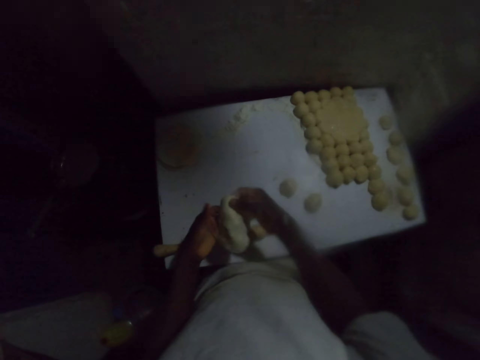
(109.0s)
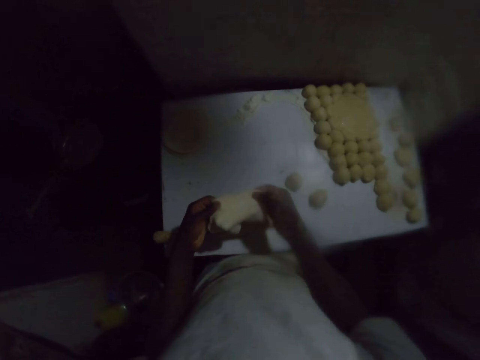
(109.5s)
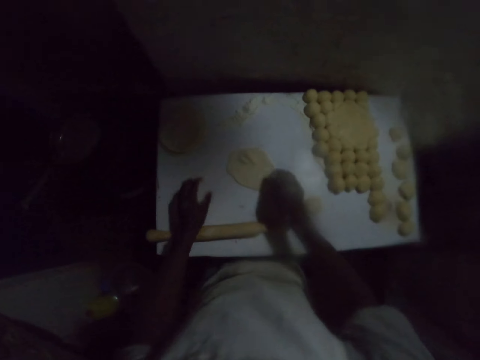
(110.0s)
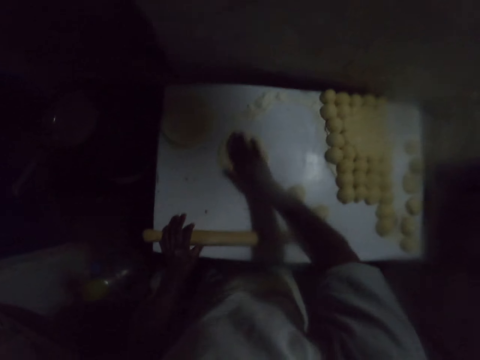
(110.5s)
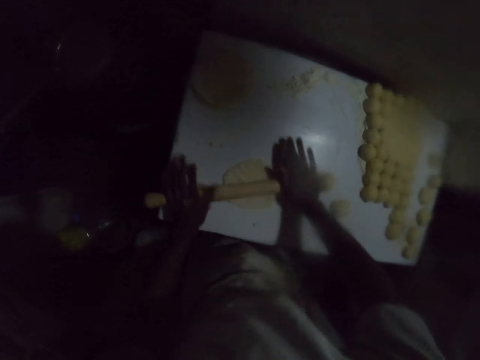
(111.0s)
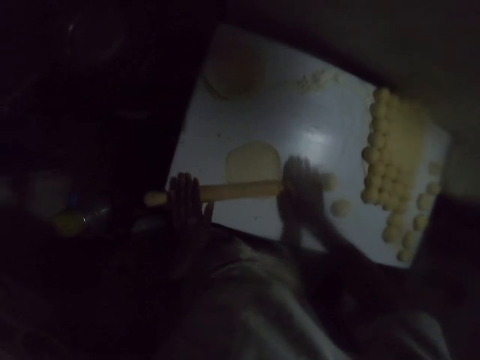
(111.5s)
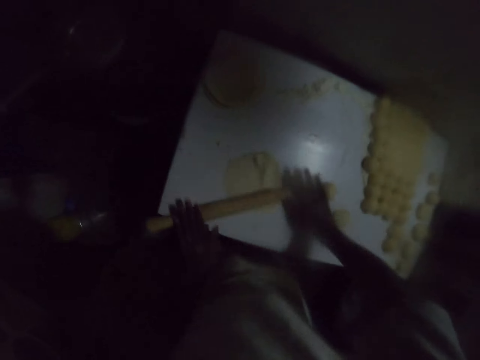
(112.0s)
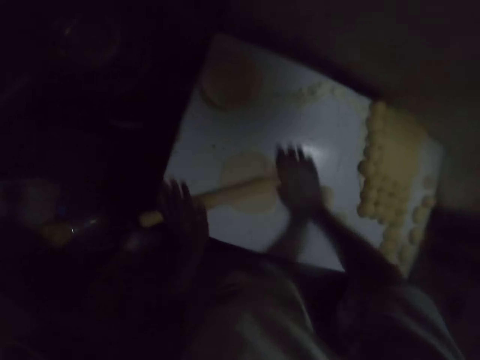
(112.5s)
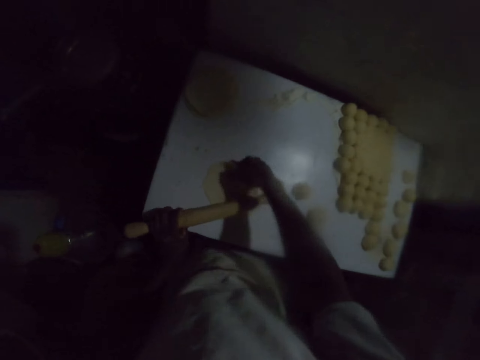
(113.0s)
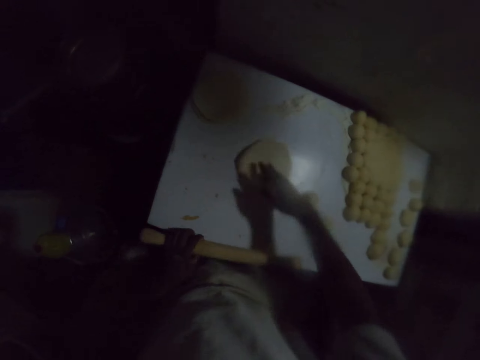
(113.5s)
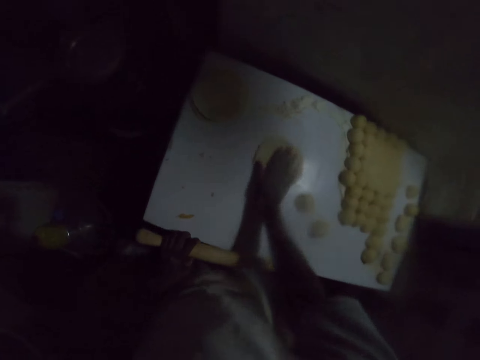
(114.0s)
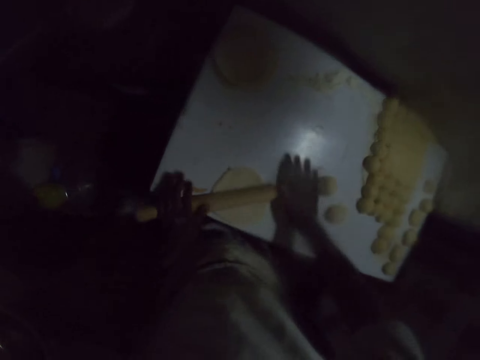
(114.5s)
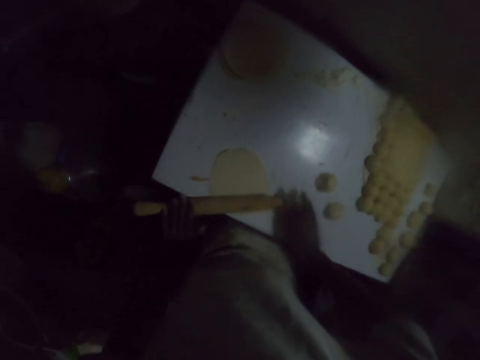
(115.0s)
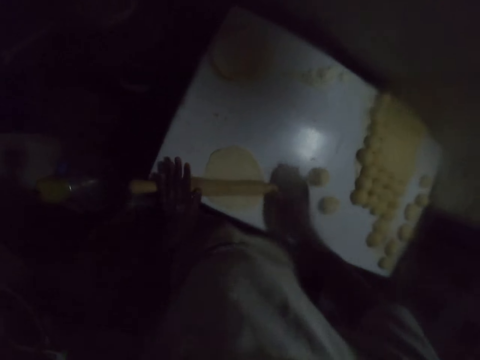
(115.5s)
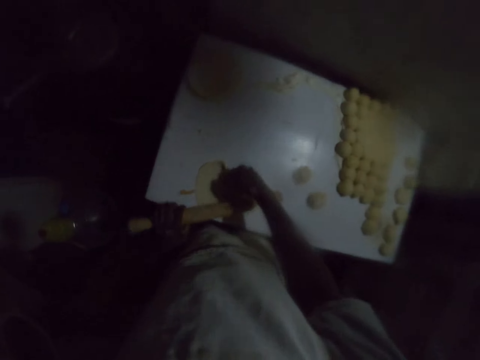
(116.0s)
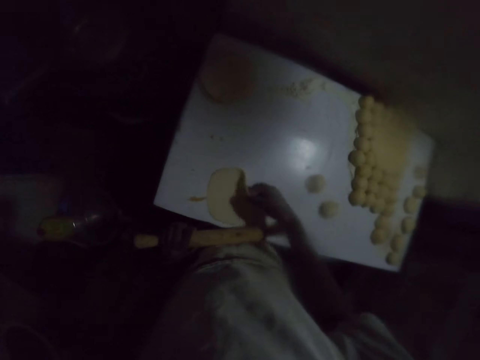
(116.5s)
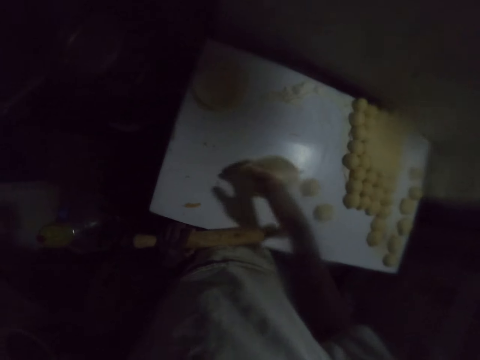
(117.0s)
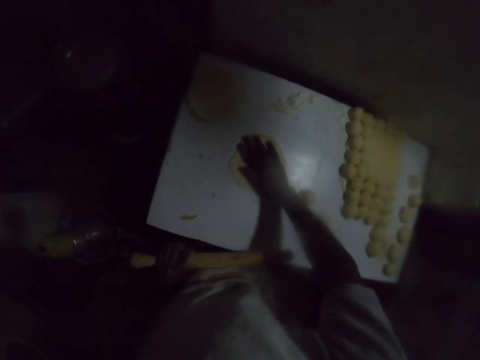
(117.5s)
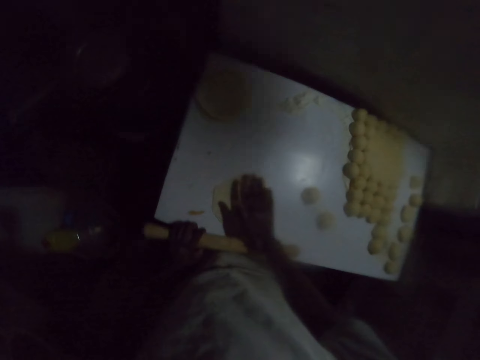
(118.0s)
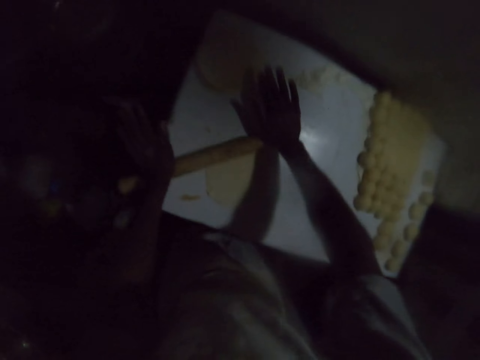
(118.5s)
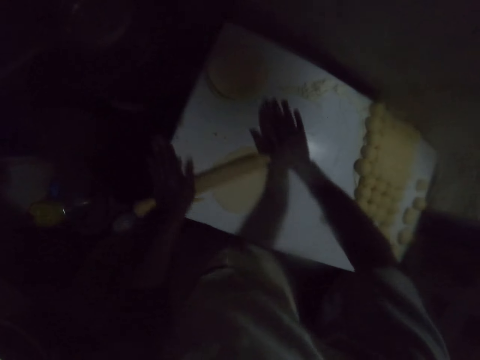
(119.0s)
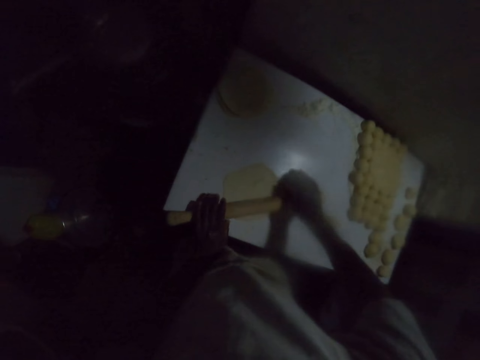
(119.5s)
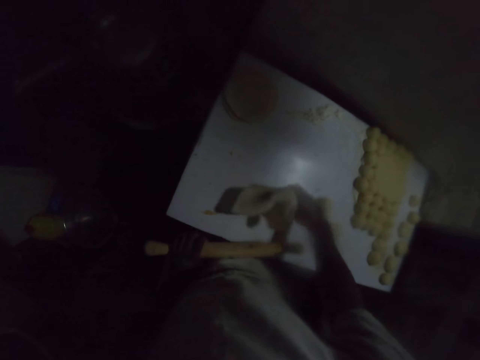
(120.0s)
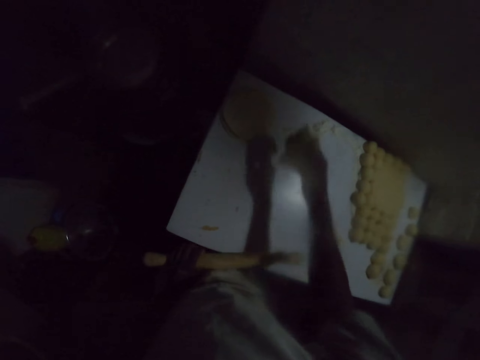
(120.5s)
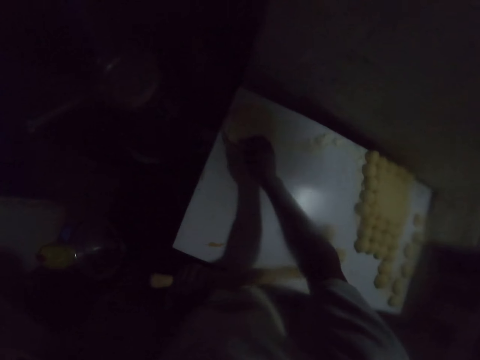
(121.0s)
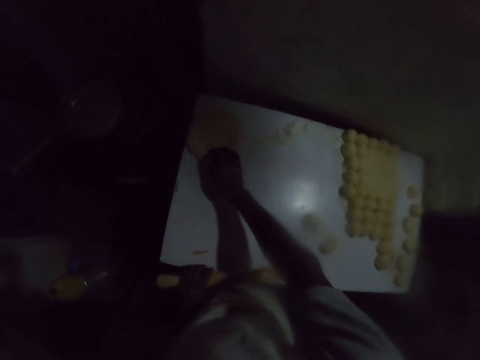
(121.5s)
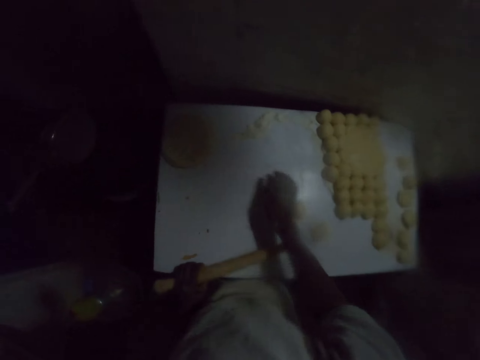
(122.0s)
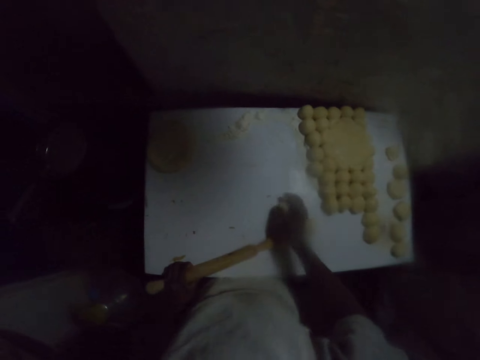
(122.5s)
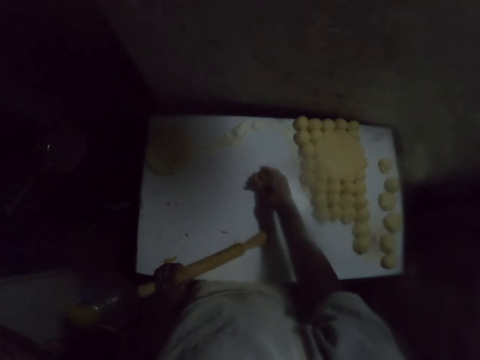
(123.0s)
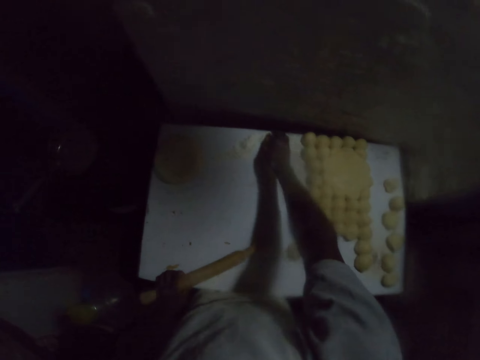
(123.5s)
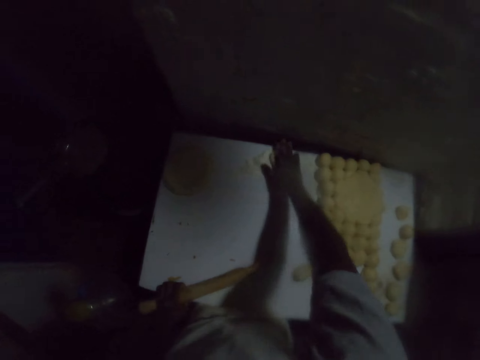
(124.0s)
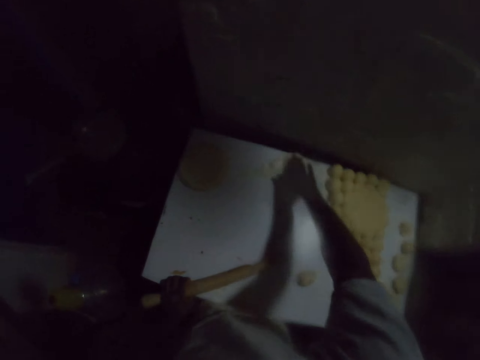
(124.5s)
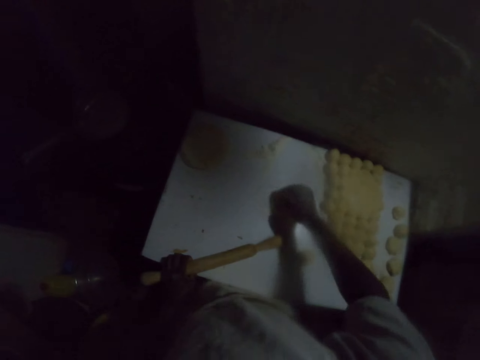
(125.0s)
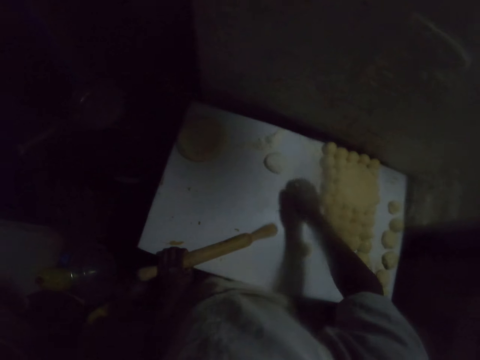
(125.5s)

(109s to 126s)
The camera wearer puts the dough on the table. They rub the dough on the table, roll the dough, and flip the dough. They rub the dough on the table, roll the dough, and flip the dough. They rub the dough on the table, roll the dough, and put the dough aside. They pick up the dough and rub the dough on the table.

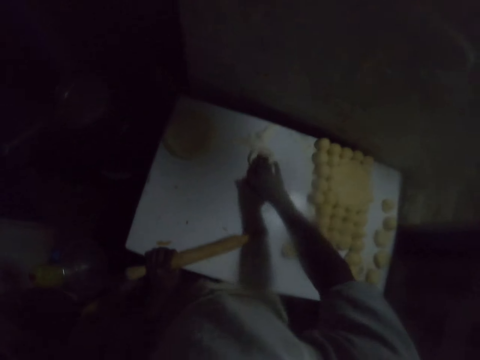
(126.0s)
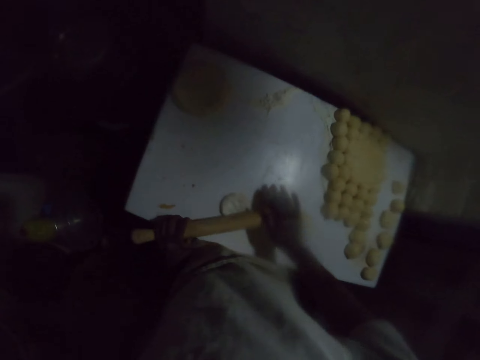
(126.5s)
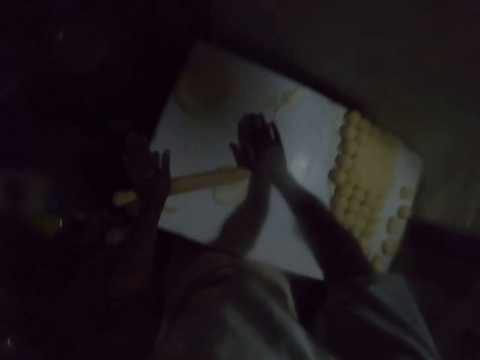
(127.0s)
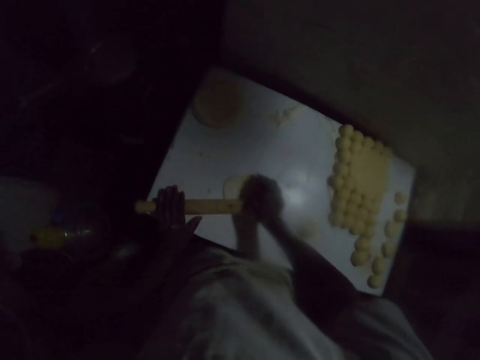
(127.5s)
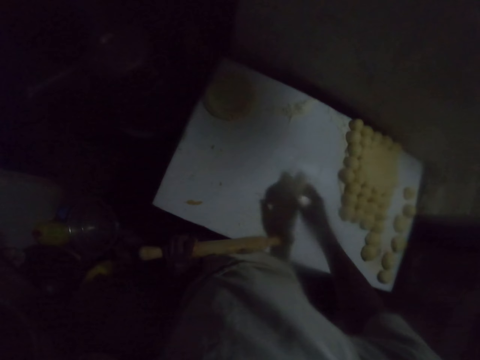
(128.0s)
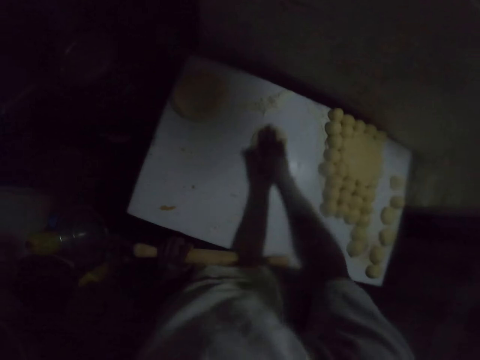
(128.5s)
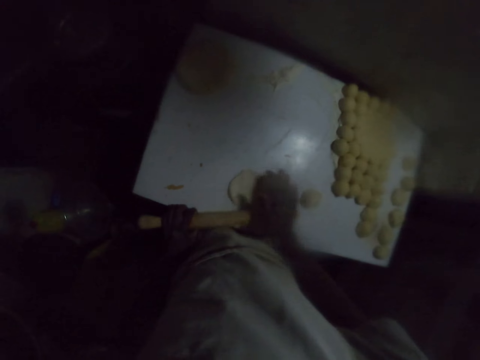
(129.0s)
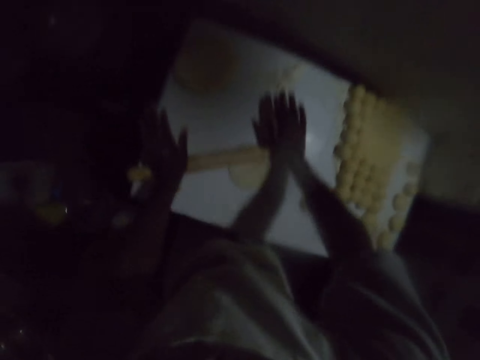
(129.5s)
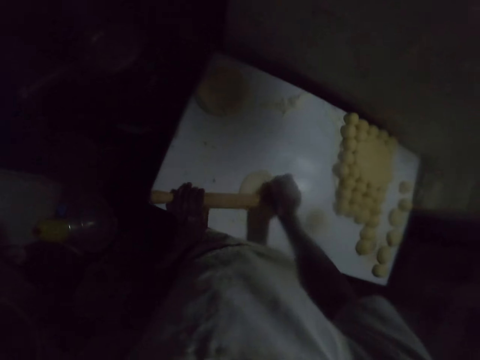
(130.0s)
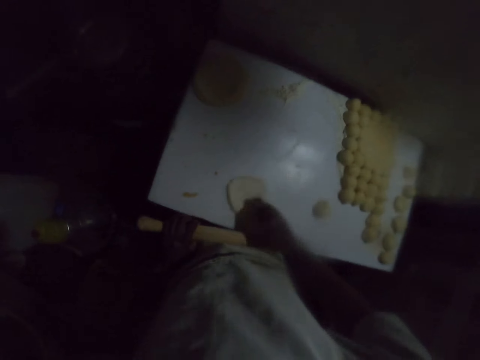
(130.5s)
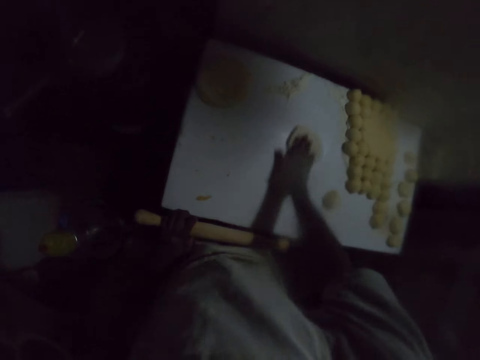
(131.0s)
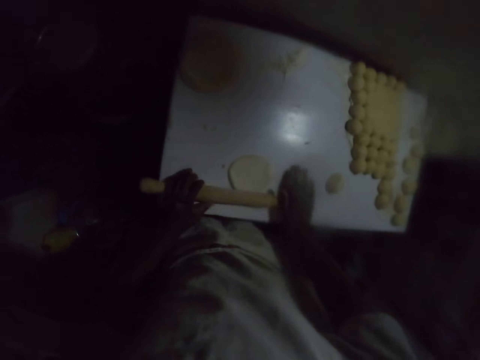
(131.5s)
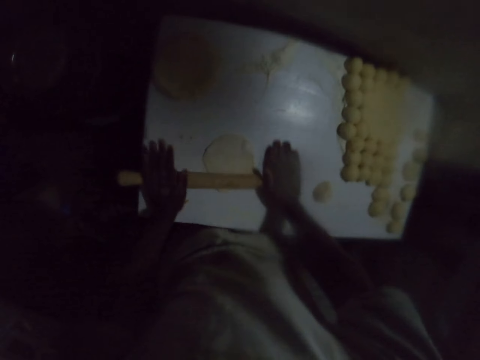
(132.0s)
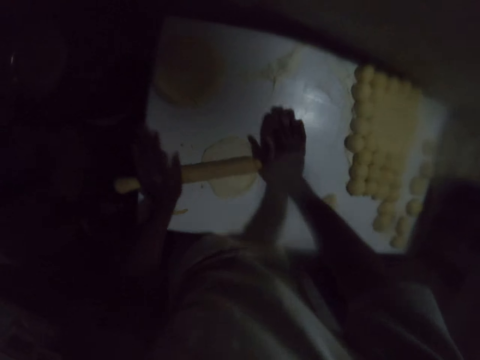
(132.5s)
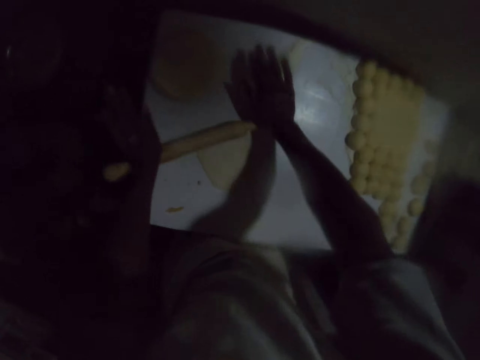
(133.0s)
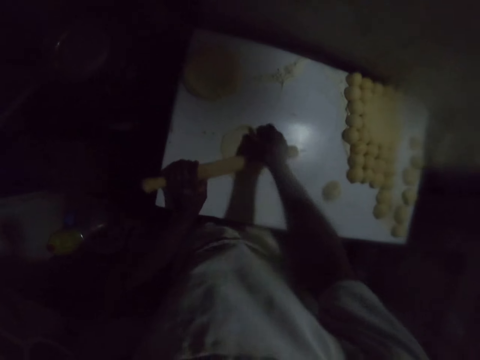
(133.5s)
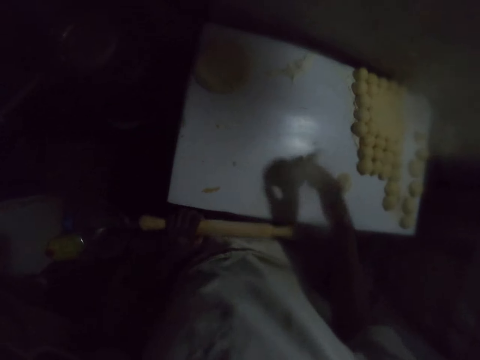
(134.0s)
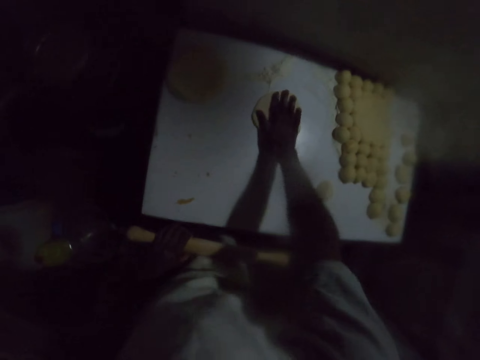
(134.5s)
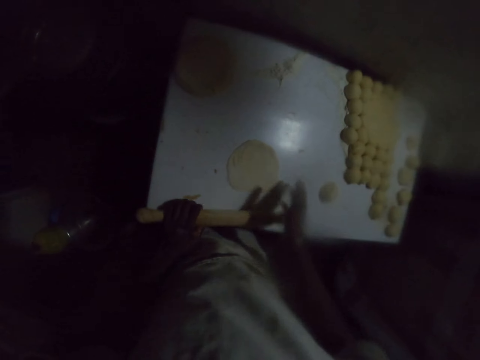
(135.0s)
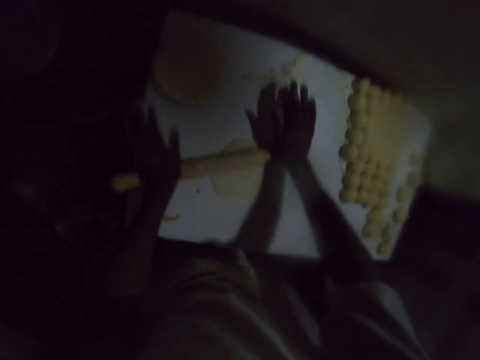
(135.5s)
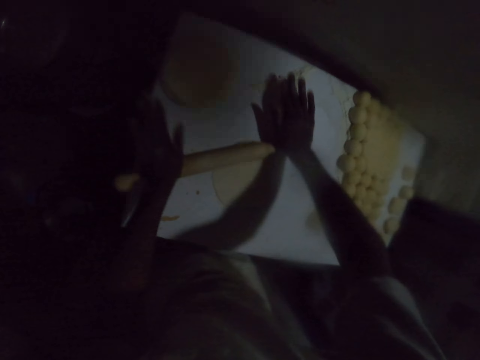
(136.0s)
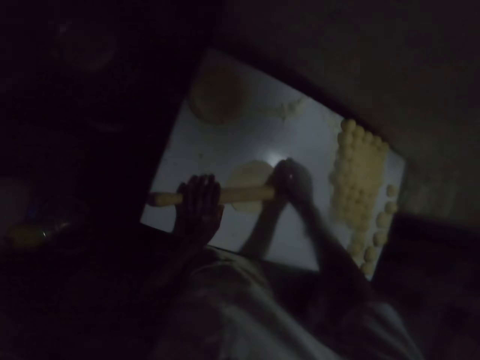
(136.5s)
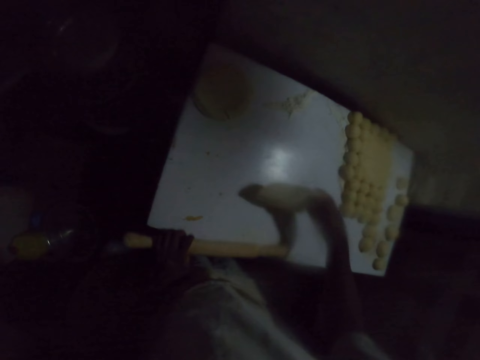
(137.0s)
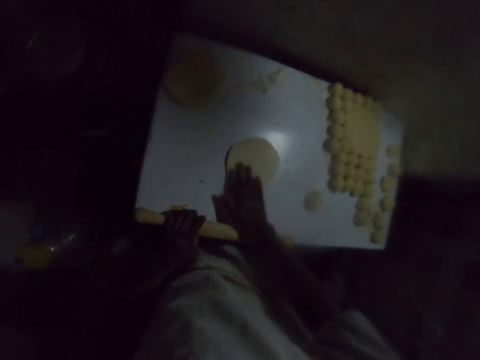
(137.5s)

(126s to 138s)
The camera wearer rolls the dough and flips the dough. They rub the dough on the table, roll the dough, and flip the dough. They rub the dough on the table, roll the dough, and flip the dough. They roll the dough and flip the dough.
